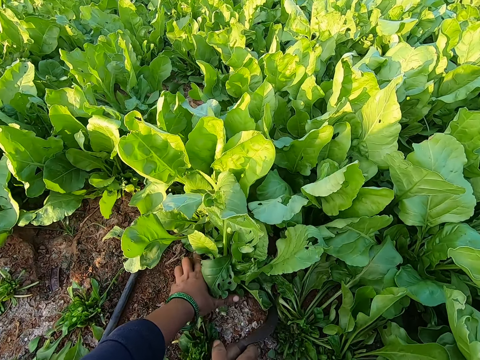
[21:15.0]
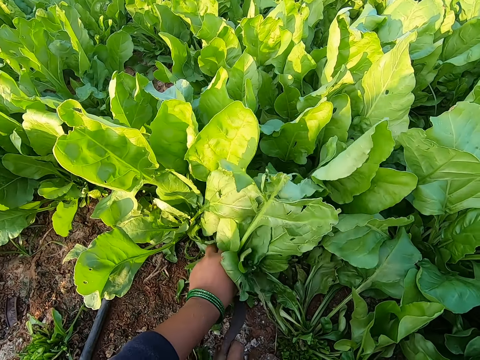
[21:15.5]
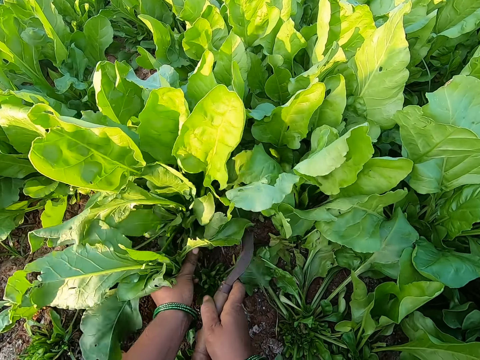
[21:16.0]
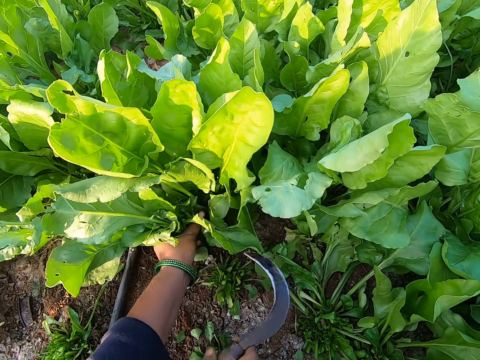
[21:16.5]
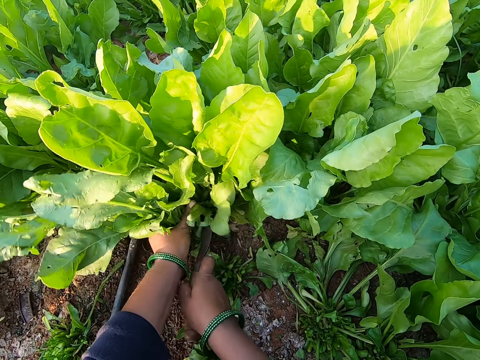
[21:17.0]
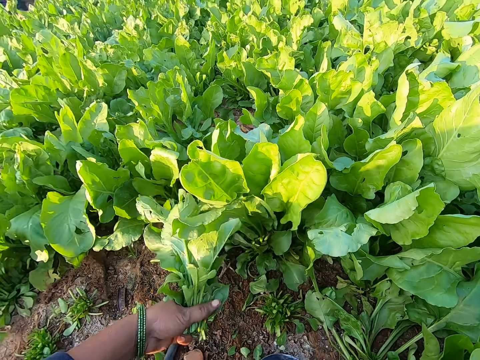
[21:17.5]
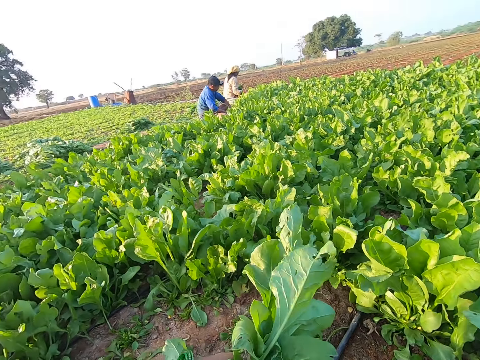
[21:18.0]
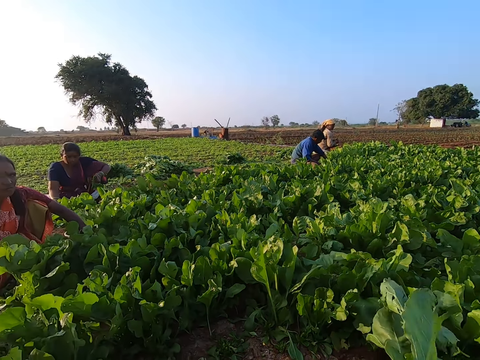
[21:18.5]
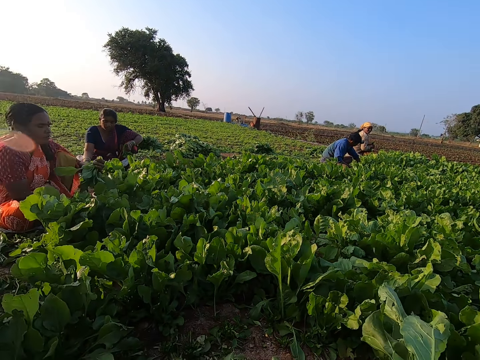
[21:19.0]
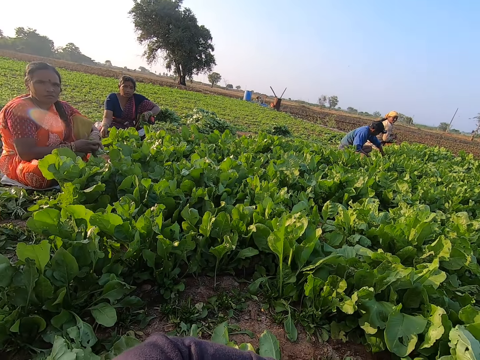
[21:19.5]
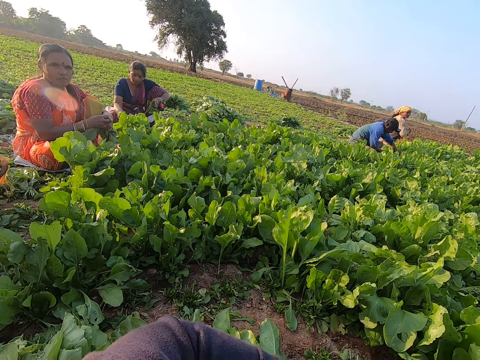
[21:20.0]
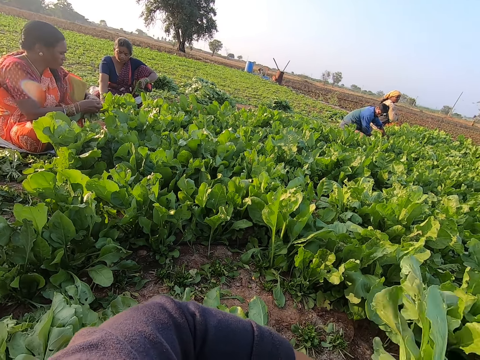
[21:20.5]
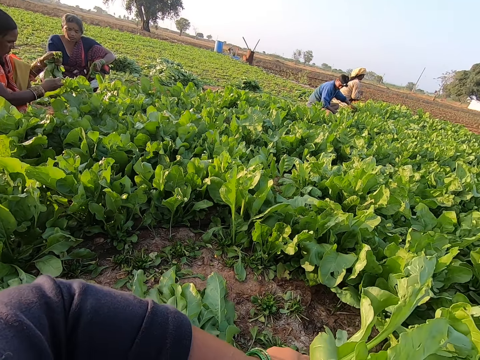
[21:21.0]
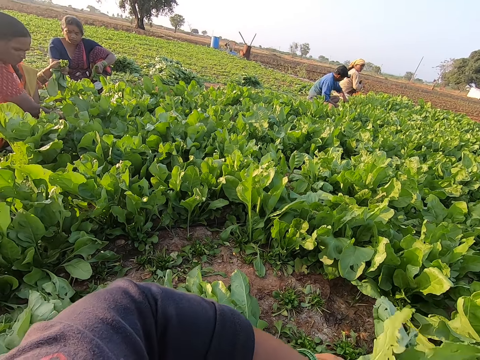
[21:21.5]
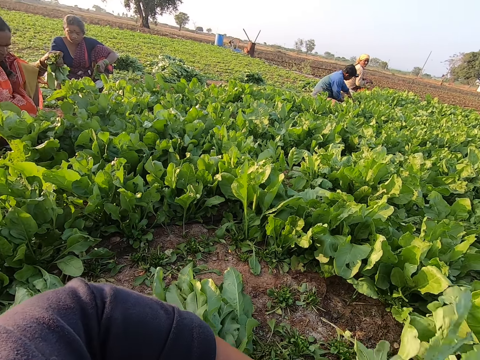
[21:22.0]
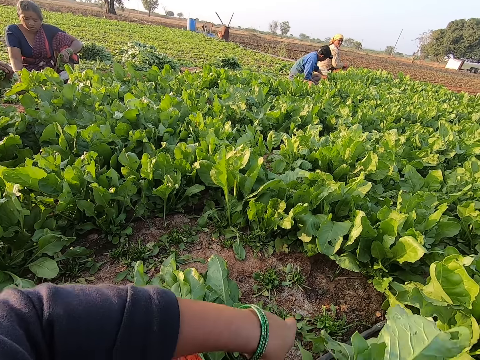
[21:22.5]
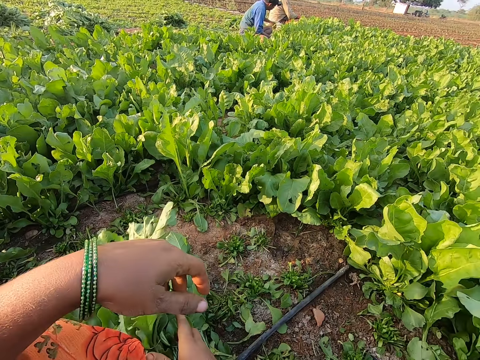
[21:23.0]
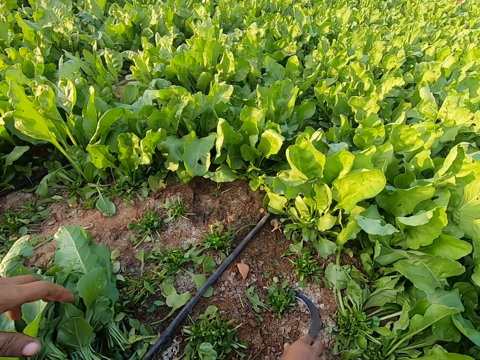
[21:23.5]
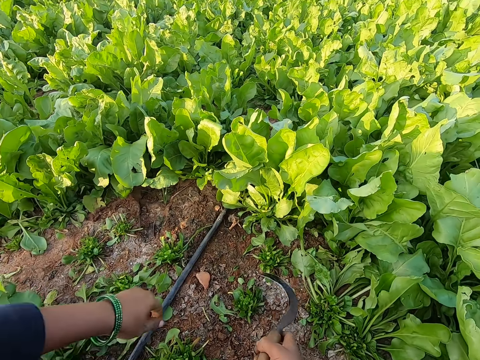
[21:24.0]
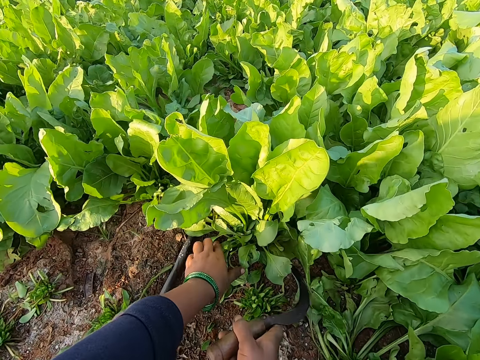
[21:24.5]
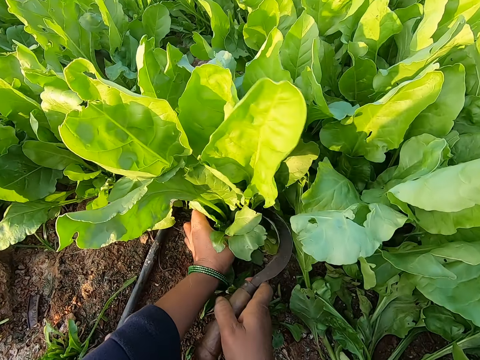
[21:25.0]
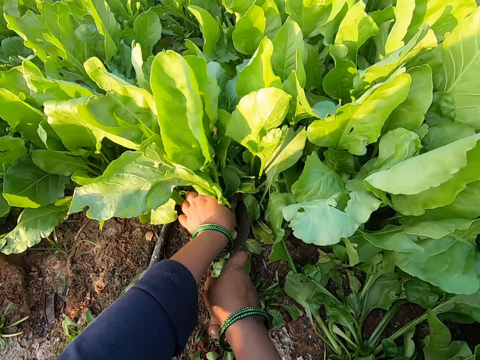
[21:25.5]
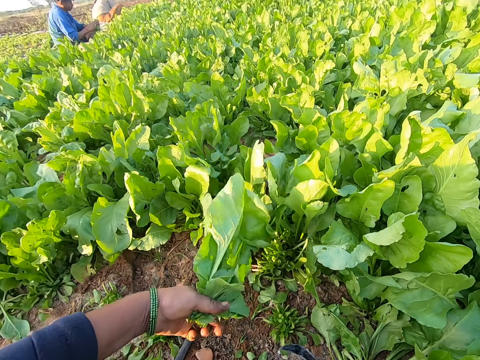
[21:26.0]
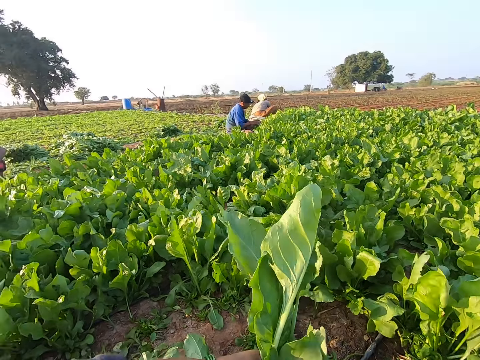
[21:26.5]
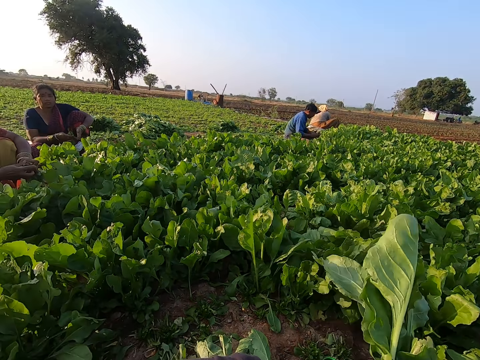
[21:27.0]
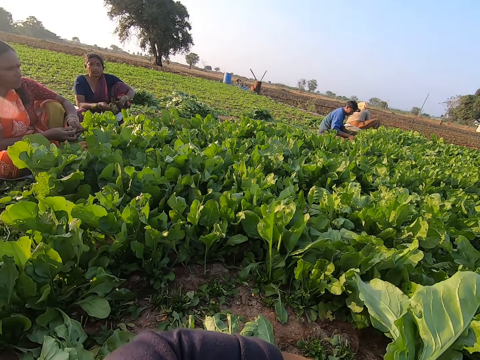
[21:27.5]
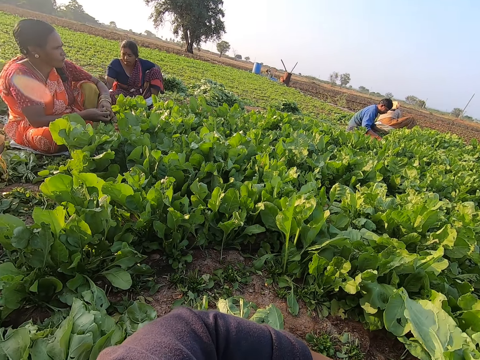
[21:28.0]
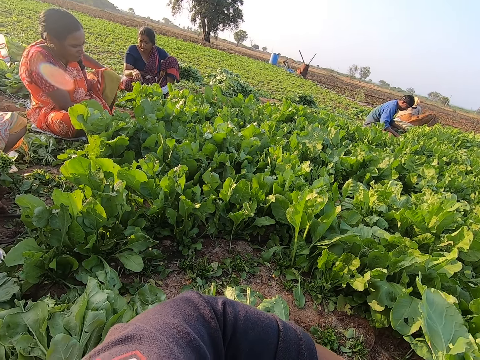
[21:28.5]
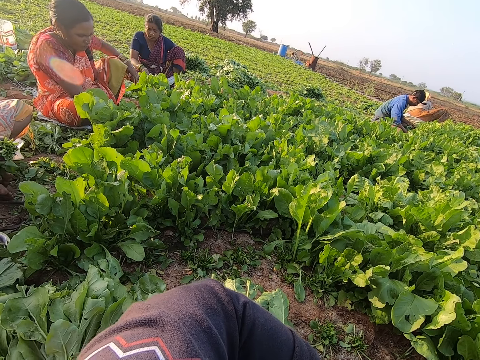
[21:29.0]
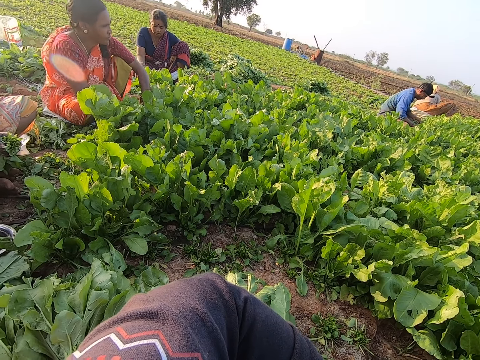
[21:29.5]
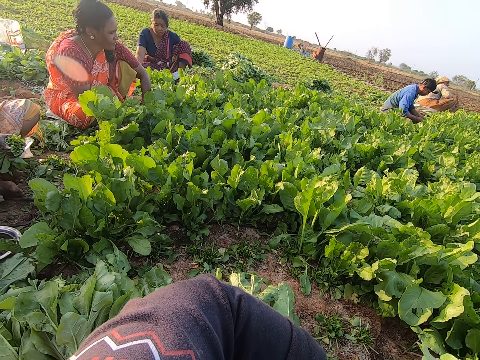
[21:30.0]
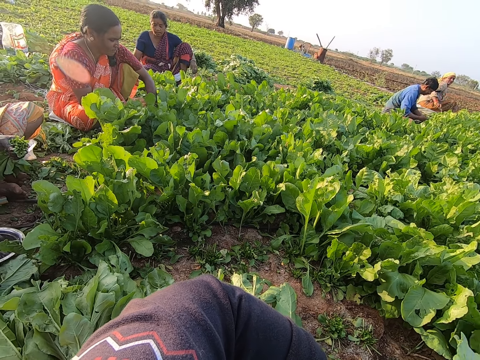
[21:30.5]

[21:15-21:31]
The camera wearer picks the sickle. She holds some spinach on the ground with her left hand. She cuts the spinach in her left hand with the sickle in her right hand. She looks around. A woman holds some spinach in her left hand. The camera wearer ties the spinach with the rubber band. She drops the spinach in her right hand on the pile of spinach on the ground. She picks the sickle from the ground with her right hand. She holds some spinach on the ground with her left hand. She cuts the spinach in her left hand with the sickle in her right hand. Another woman binds some spinach in her right hand with a rubber band with both hands. The camera wearer looks around. The other woman drops the spinach in her right hand on the ground. The first woman drops the spinach in her left hand on the ground.

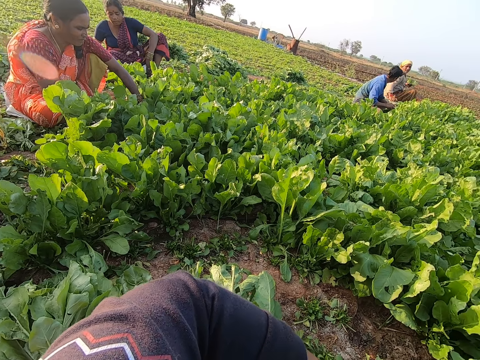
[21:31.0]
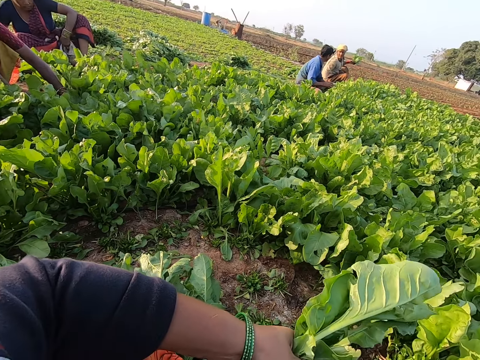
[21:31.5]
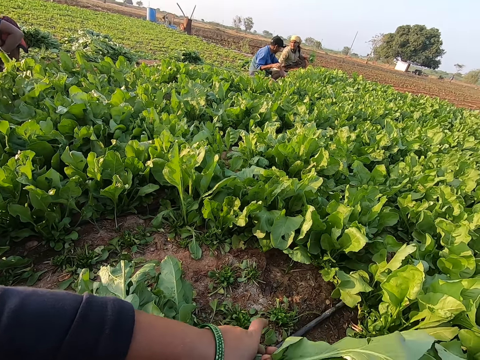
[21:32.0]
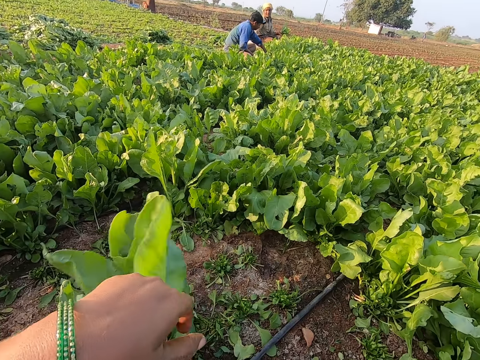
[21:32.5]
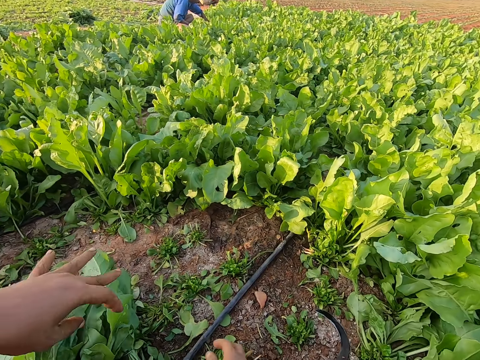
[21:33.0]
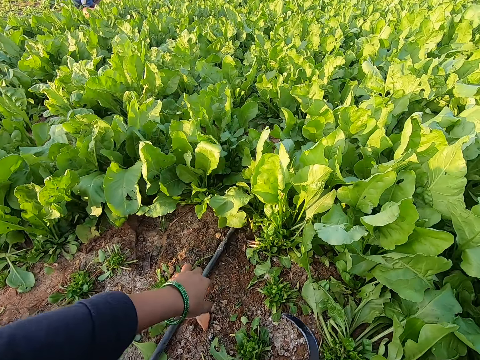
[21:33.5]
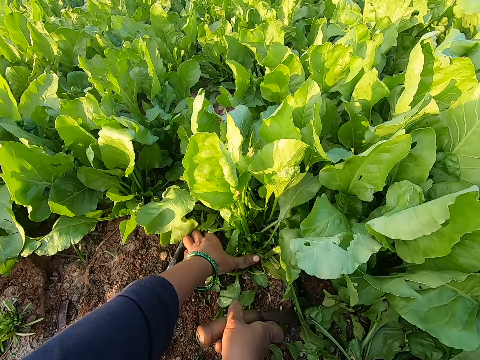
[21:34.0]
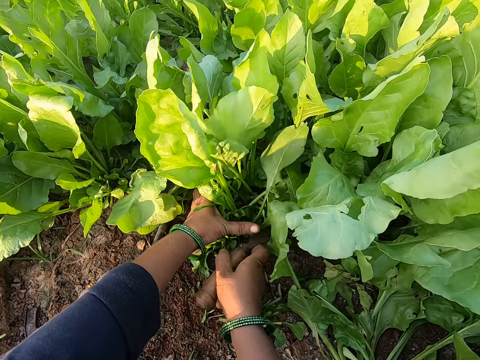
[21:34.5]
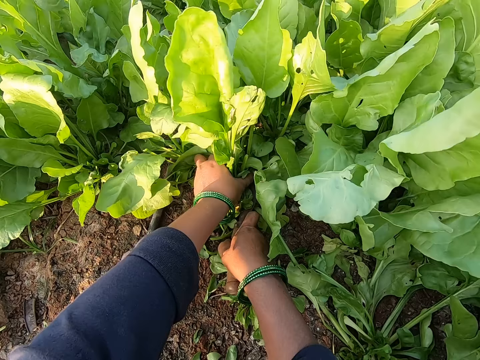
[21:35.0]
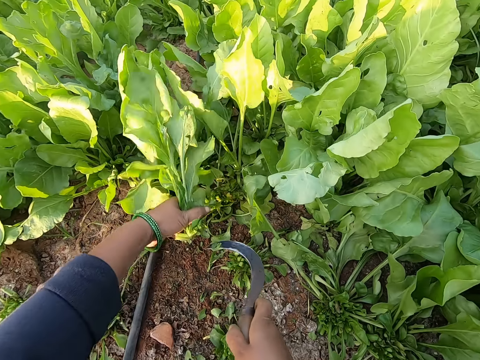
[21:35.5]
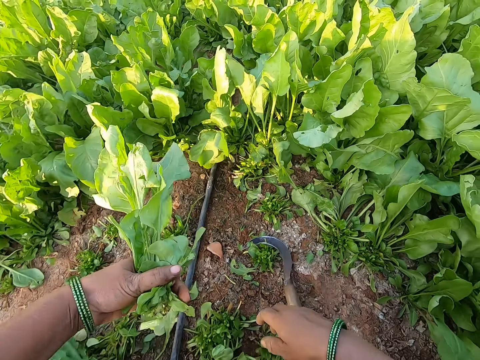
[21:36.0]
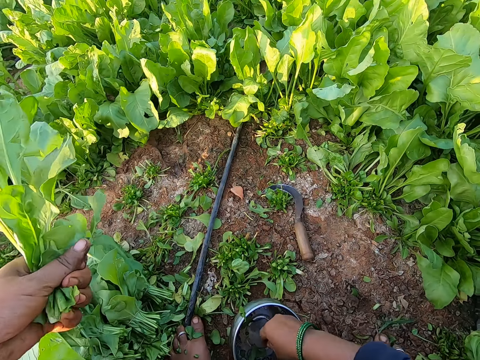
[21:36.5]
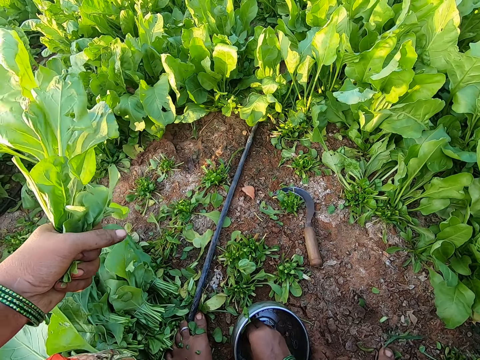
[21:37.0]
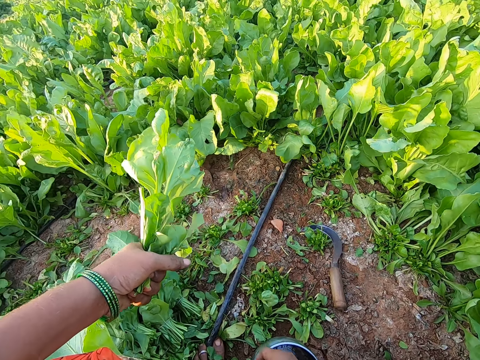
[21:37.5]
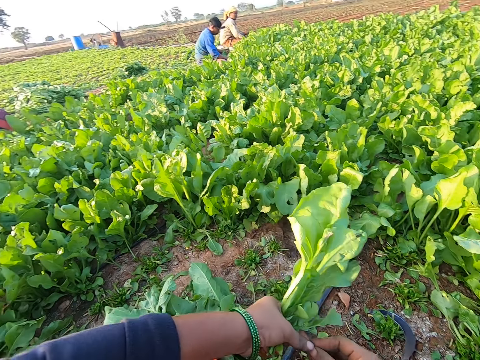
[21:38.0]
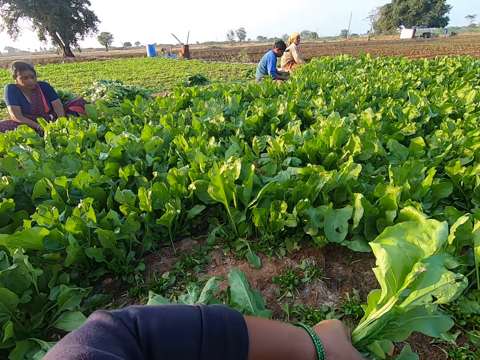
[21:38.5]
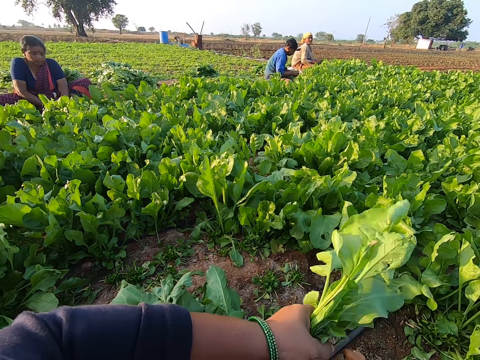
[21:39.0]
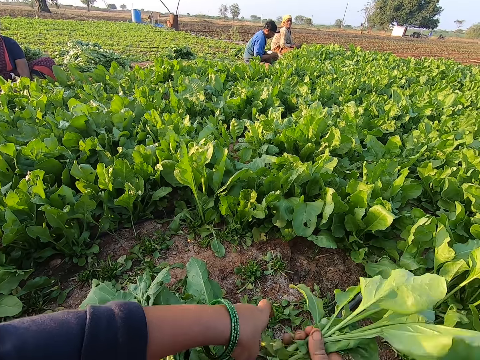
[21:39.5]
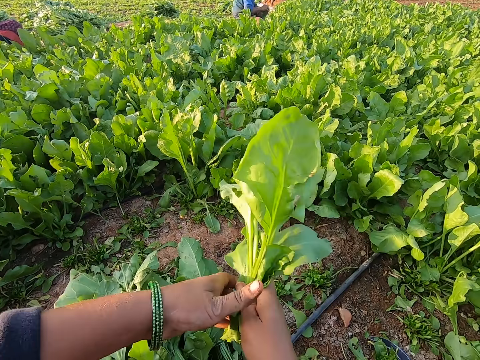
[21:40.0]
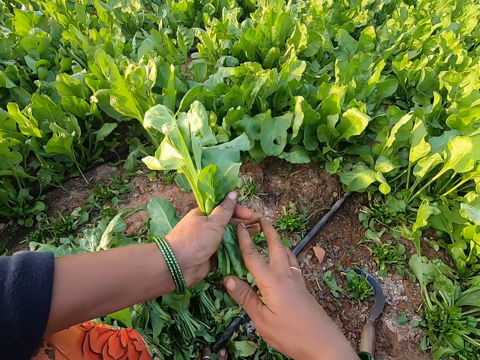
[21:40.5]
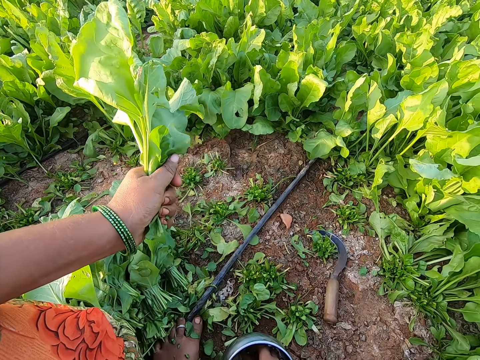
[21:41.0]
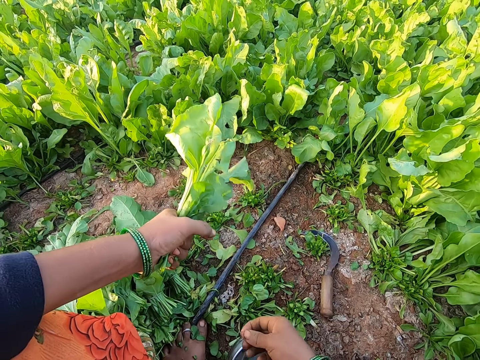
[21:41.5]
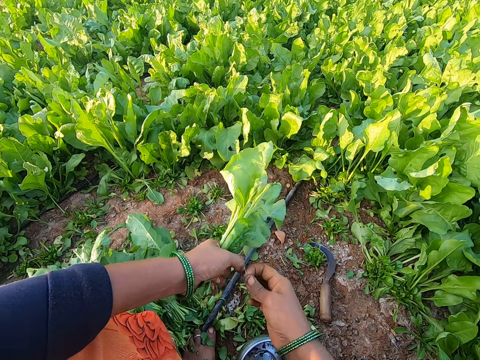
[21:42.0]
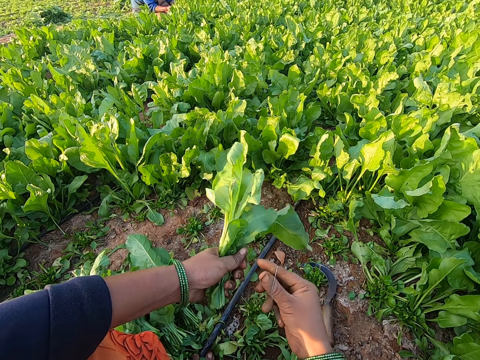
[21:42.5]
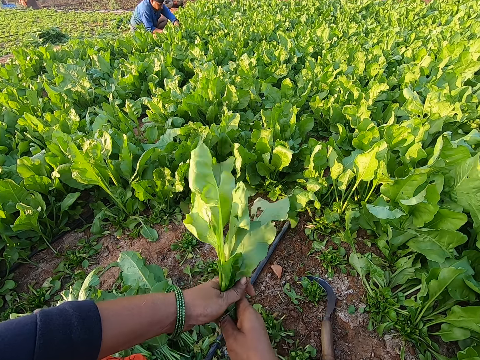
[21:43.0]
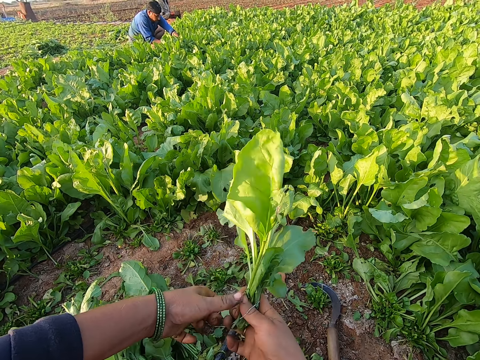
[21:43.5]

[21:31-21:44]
The camera wearer drops the spinach in her right hand on the pile of spinach on the ground. She picks the sickle from the ground with her right hand. She holds some spinach on the ground with her left hand. She cuts the spinach in her left hand with the sickle in her right hand. She drops the sickle in her right hand on the ground. She takes a rubber band from the bowl on the ground with her right hand. She holds the rubber band with both hands. She drops the rubber band. She passes the spinach from her left hand to her right hand. She passes the spinach from her right hand to her left hand. She takes a rubber band from the bowl on the ground with her right hand. She holds the rubber band with both hands. She expands the rubber band in her hands with her right hand. She passes the spinach from her left hand to her right hand. She binds the spinach in her right hand with the rubber band with both hands.
